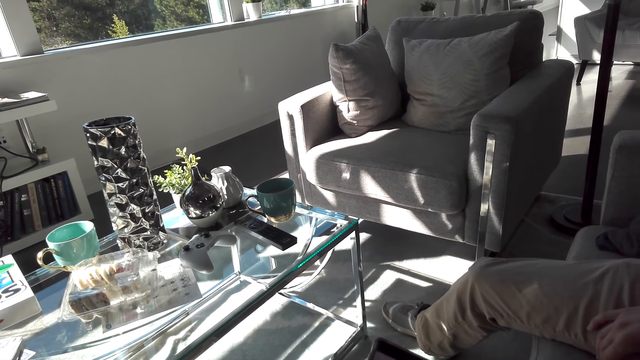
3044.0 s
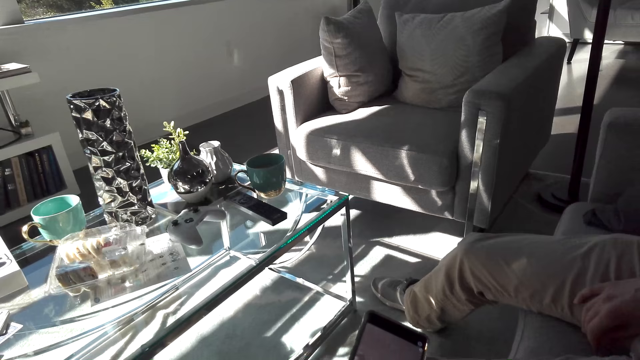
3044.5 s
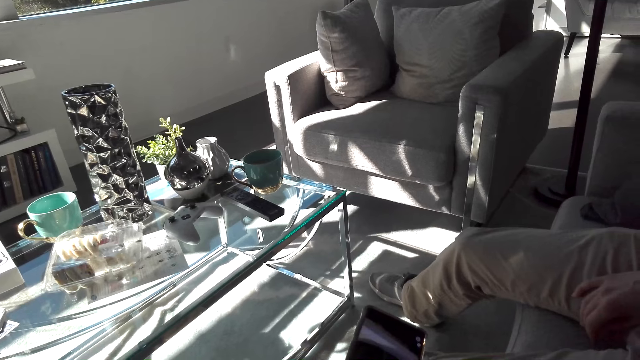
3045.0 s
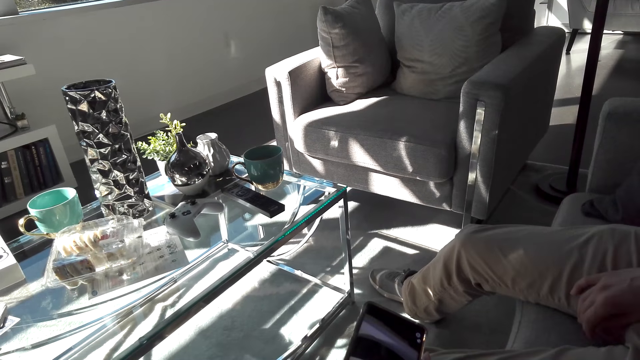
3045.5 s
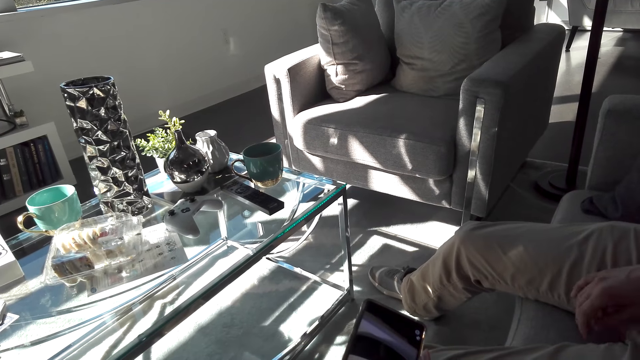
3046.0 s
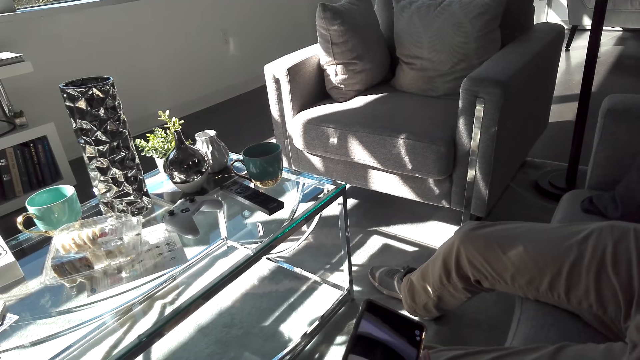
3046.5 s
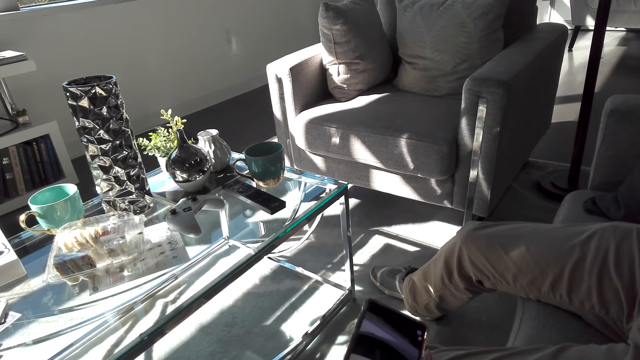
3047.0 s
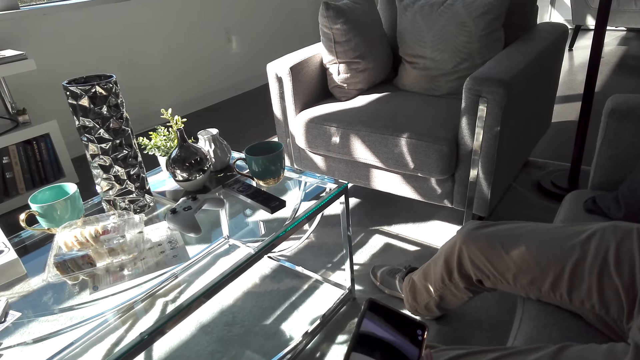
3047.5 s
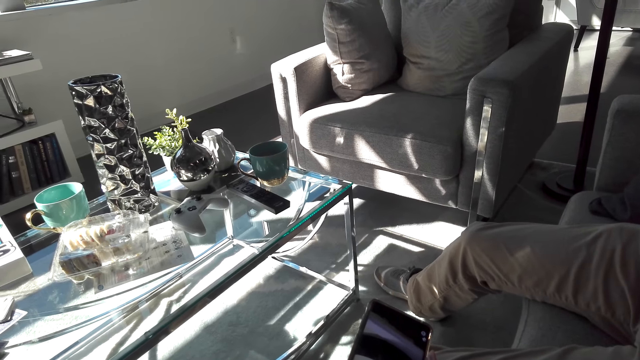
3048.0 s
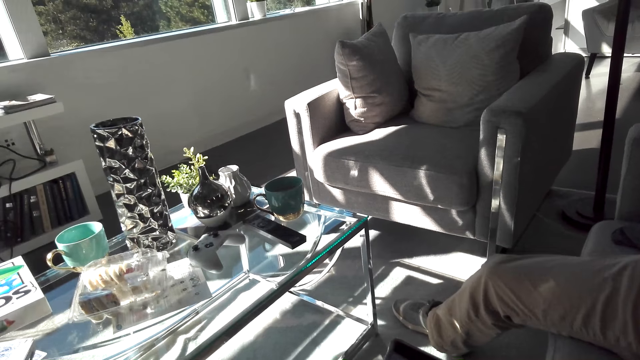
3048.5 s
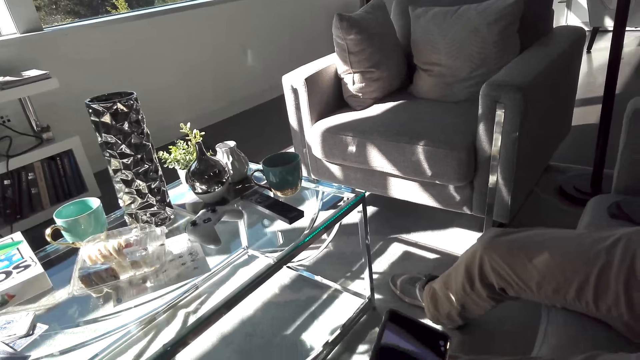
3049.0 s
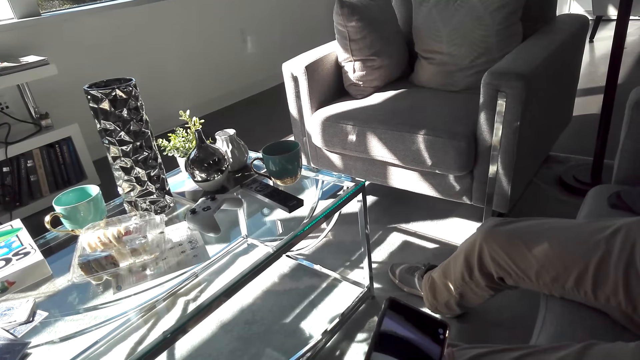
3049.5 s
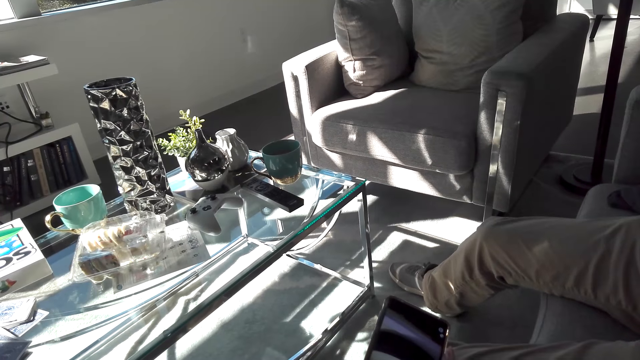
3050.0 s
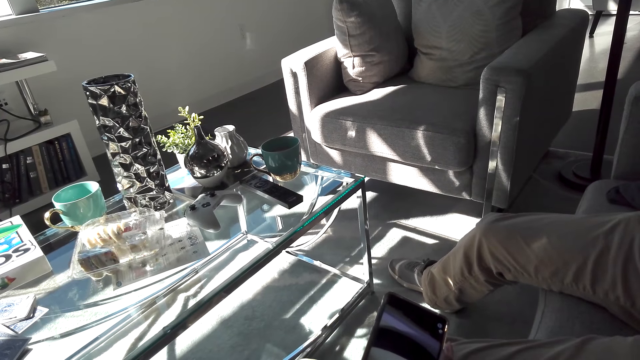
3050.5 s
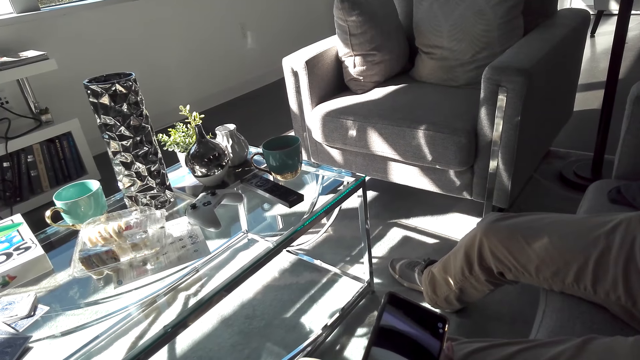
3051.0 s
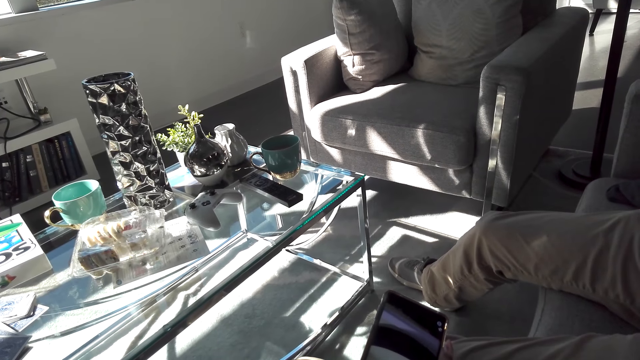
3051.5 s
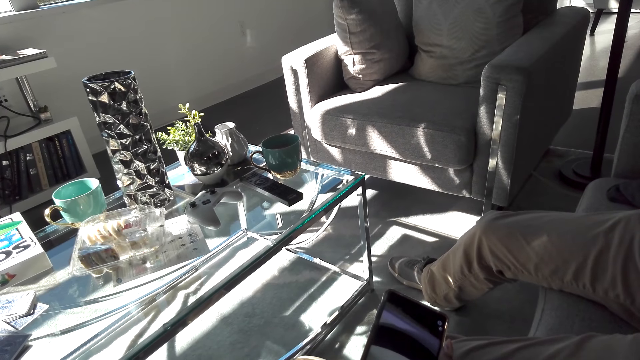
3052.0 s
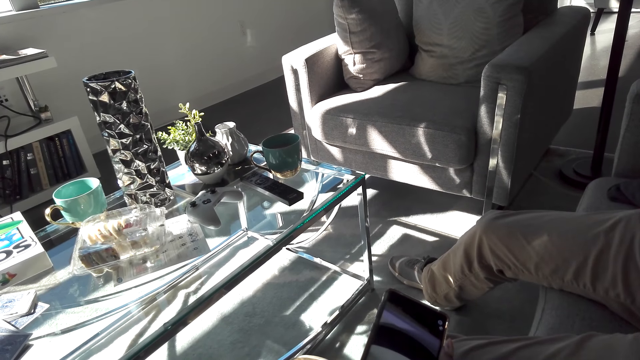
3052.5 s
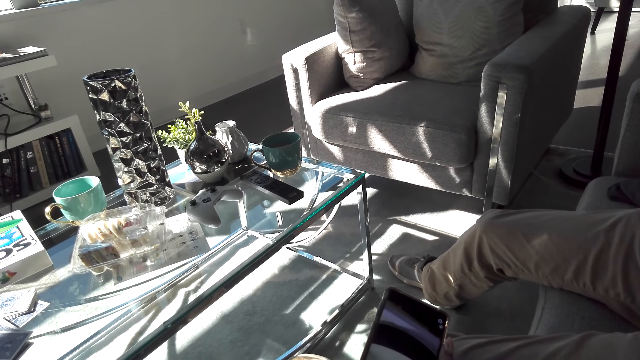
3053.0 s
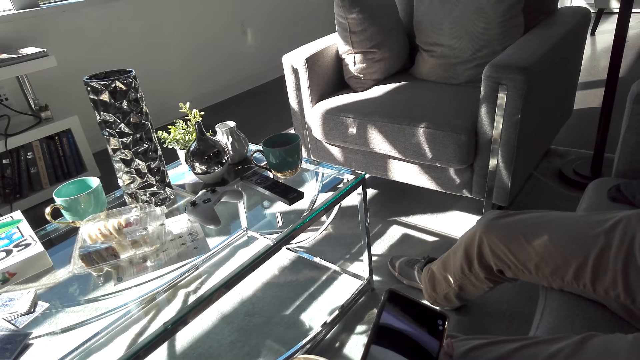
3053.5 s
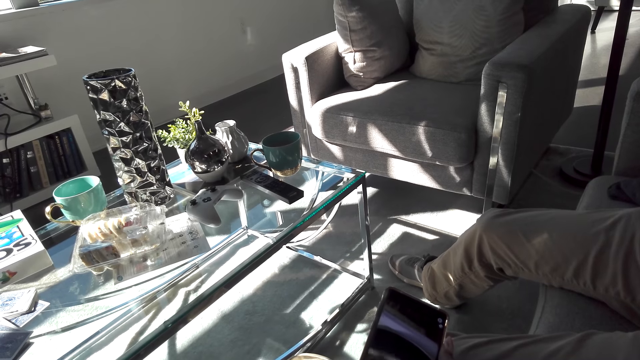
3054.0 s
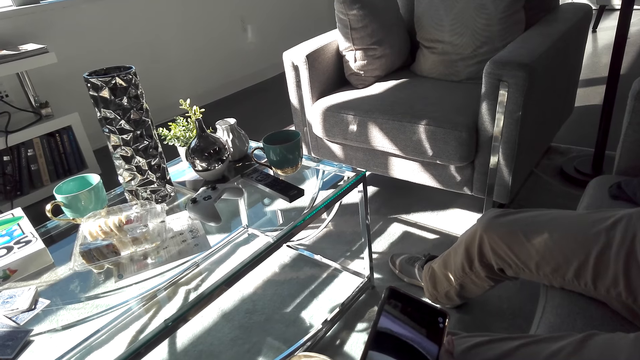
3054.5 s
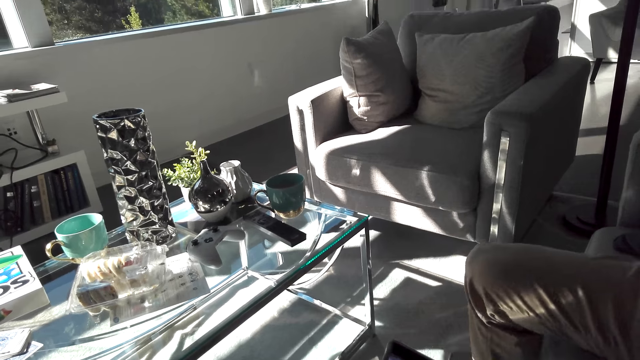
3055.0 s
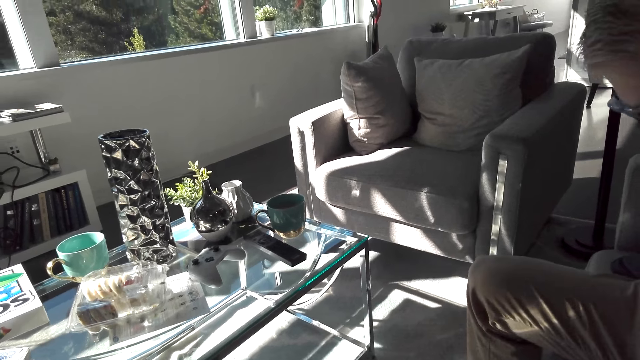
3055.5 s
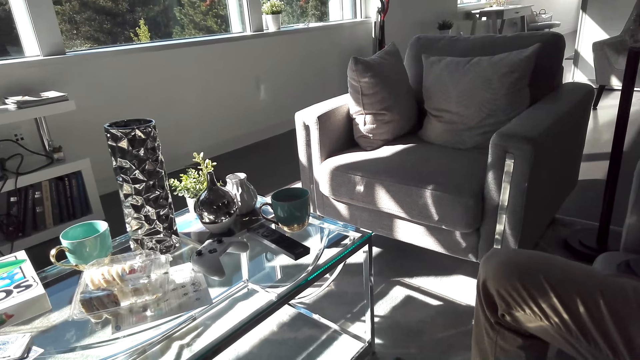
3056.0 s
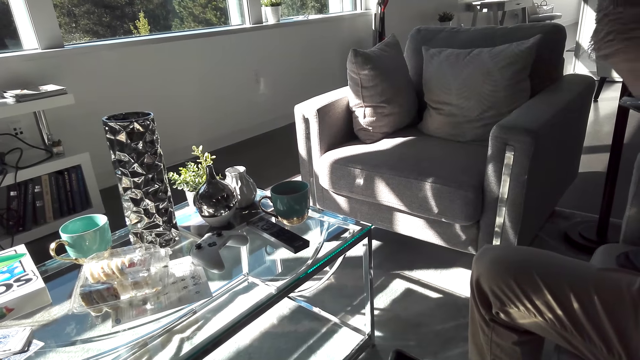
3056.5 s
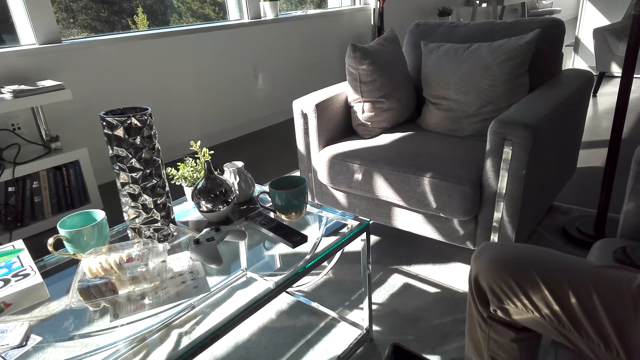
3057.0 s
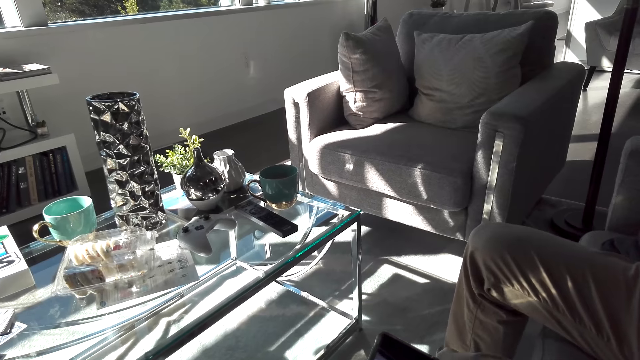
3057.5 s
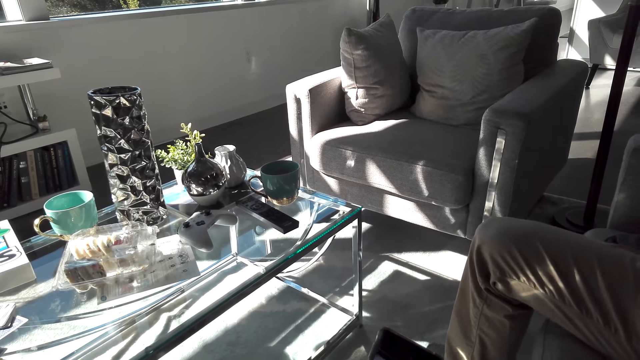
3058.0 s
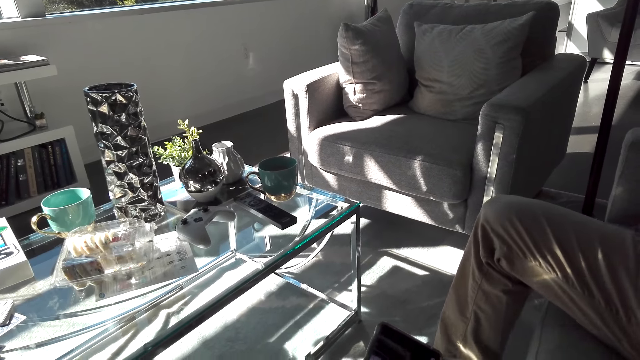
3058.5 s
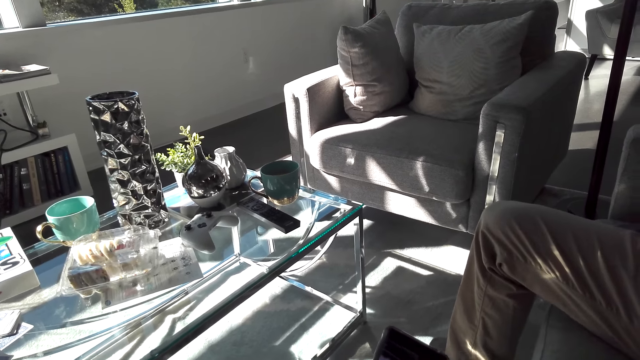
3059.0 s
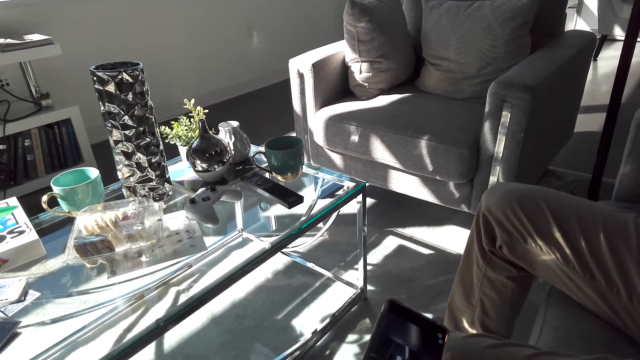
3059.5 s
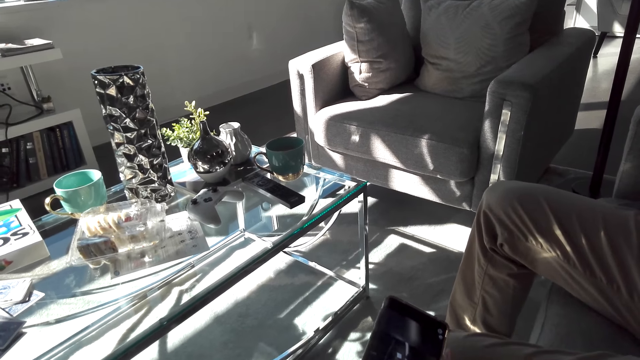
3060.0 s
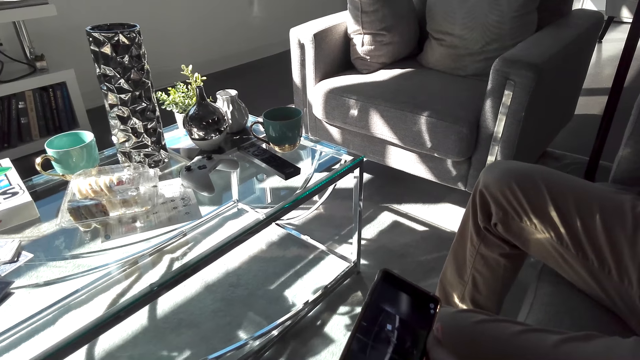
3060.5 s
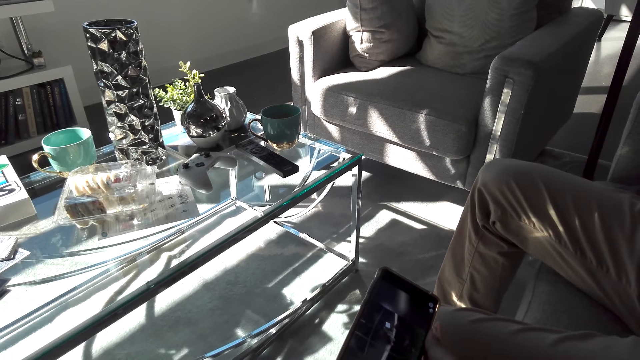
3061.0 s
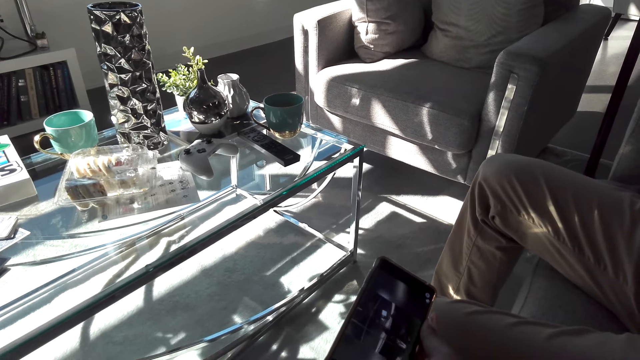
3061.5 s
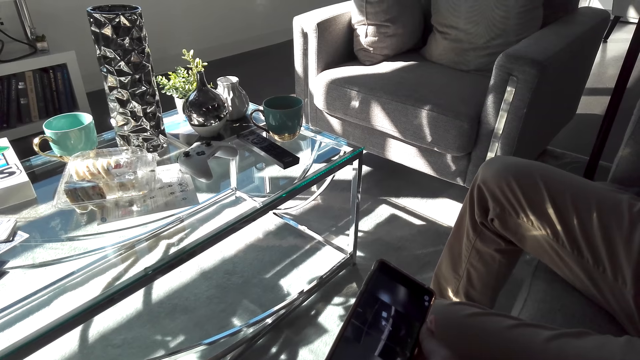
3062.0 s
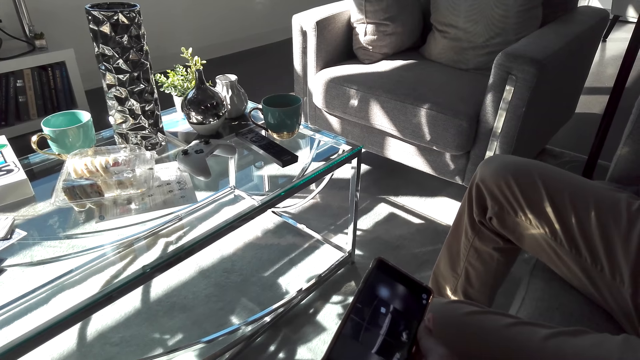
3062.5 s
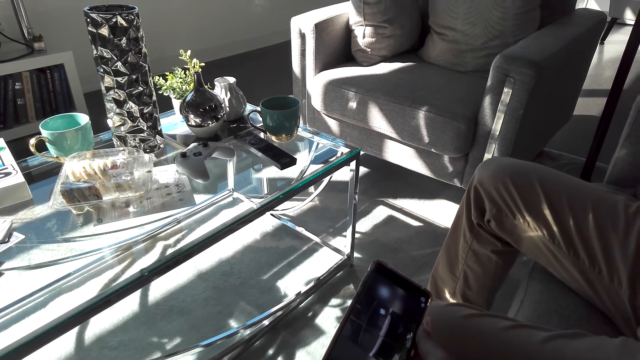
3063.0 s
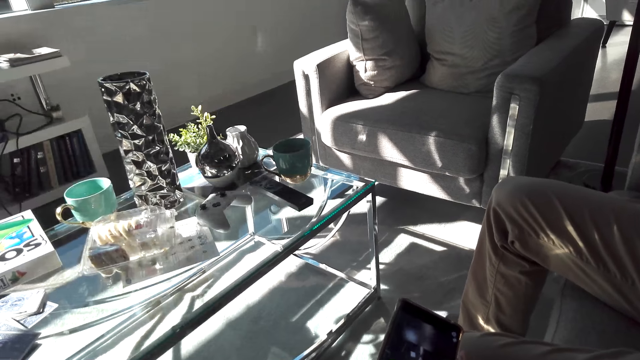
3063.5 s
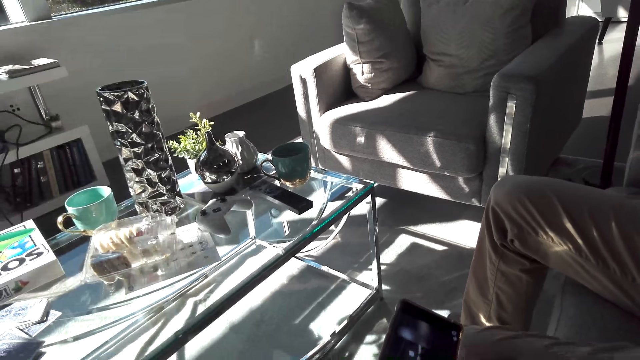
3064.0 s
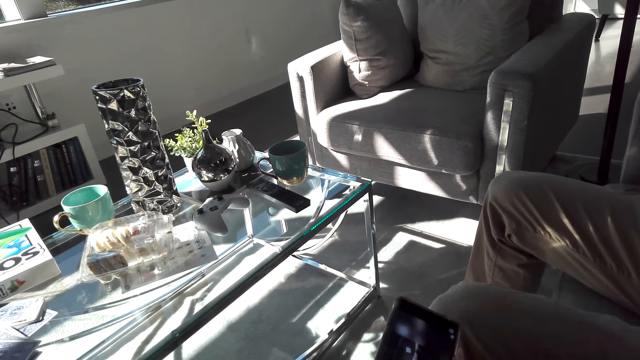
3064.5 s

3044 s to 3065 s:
The camera wearer uses the phone. A man folds his knee. The camera wearer stares at the seat. The man moves his head slightly in front. The camera wearer uses the phone.
